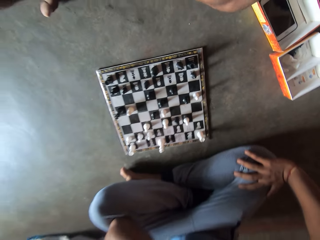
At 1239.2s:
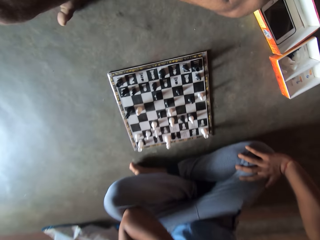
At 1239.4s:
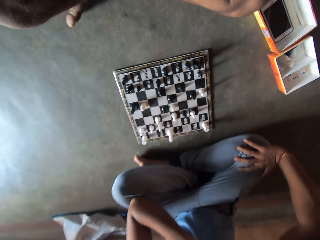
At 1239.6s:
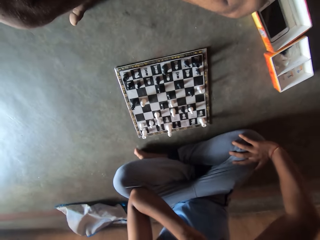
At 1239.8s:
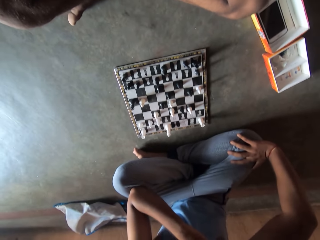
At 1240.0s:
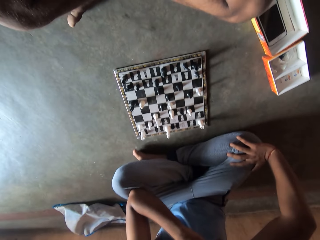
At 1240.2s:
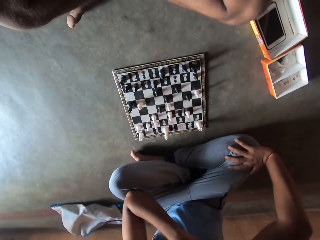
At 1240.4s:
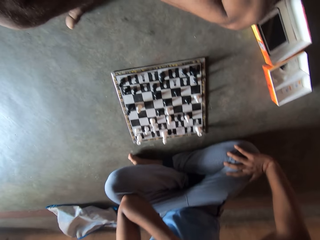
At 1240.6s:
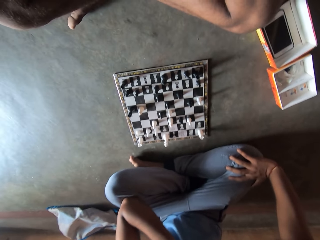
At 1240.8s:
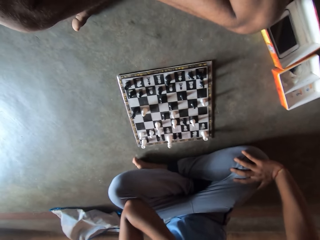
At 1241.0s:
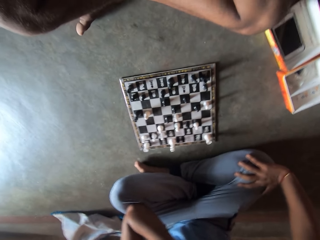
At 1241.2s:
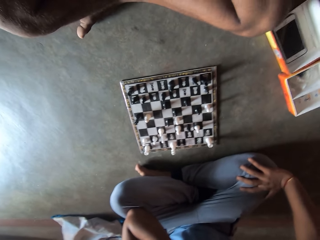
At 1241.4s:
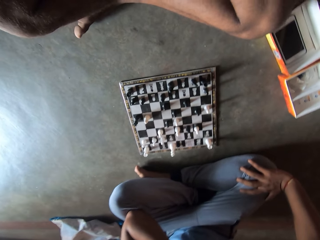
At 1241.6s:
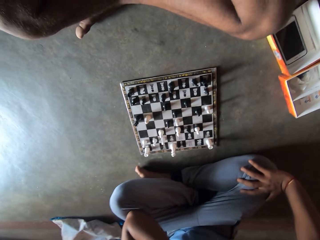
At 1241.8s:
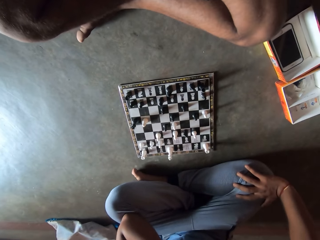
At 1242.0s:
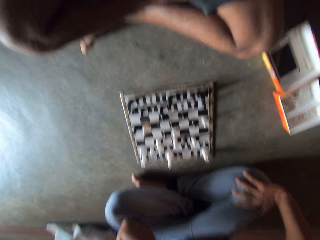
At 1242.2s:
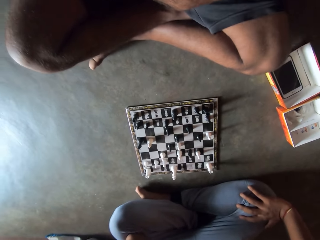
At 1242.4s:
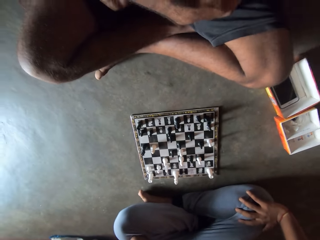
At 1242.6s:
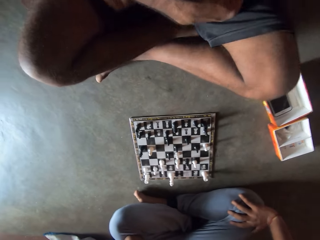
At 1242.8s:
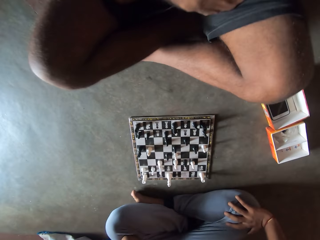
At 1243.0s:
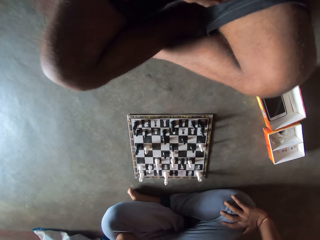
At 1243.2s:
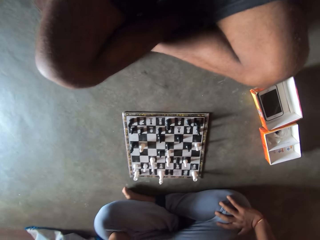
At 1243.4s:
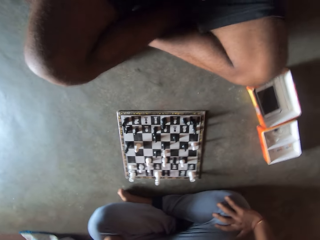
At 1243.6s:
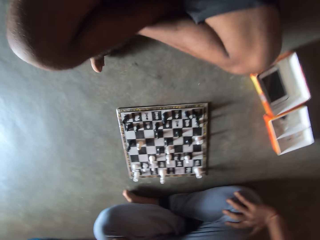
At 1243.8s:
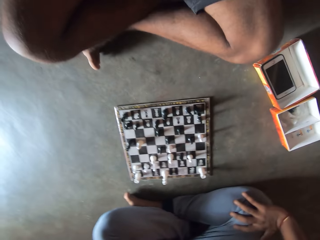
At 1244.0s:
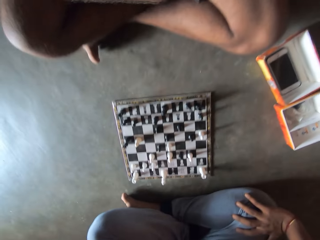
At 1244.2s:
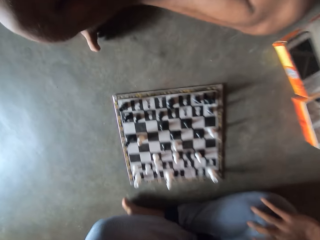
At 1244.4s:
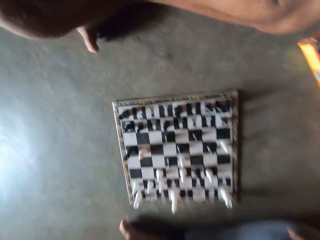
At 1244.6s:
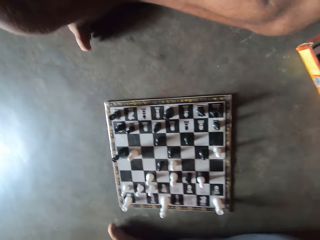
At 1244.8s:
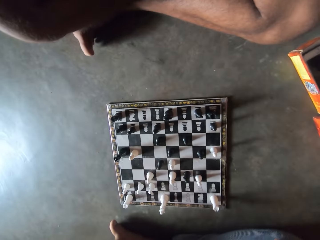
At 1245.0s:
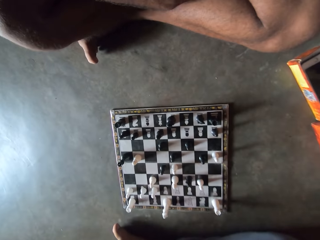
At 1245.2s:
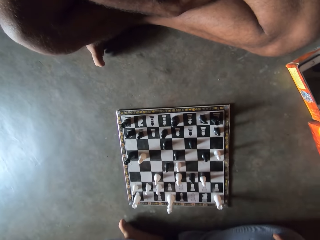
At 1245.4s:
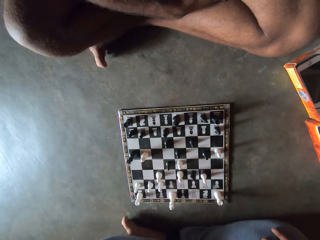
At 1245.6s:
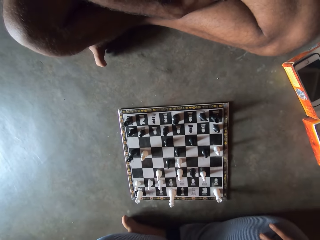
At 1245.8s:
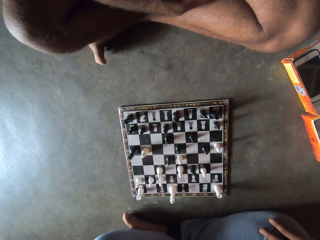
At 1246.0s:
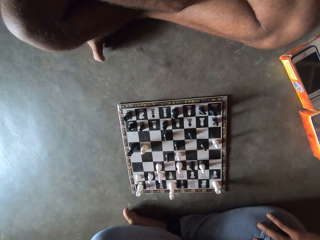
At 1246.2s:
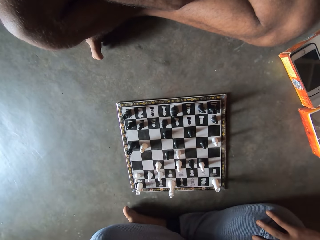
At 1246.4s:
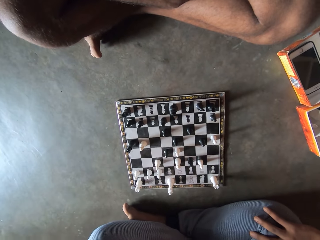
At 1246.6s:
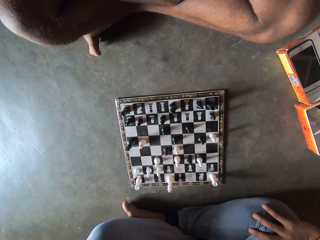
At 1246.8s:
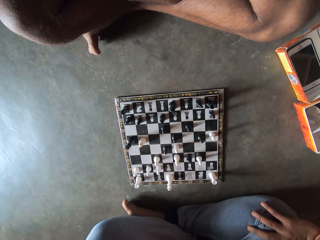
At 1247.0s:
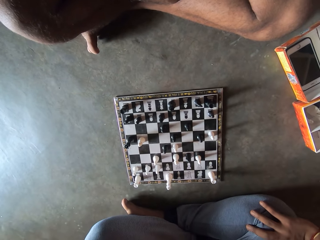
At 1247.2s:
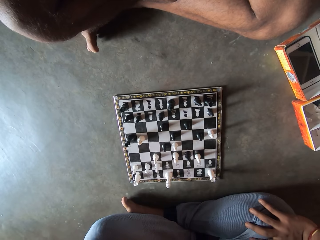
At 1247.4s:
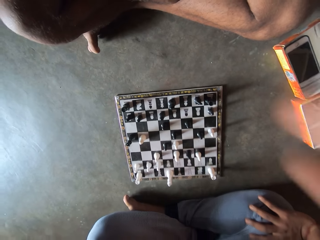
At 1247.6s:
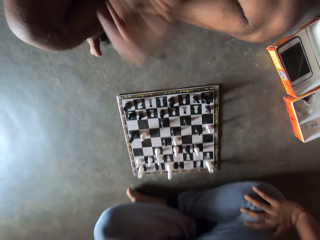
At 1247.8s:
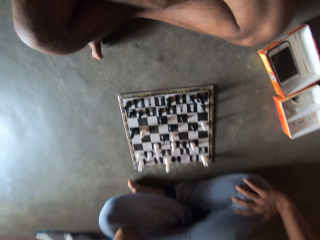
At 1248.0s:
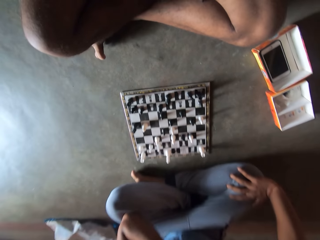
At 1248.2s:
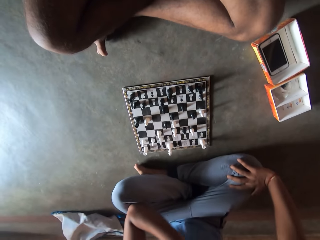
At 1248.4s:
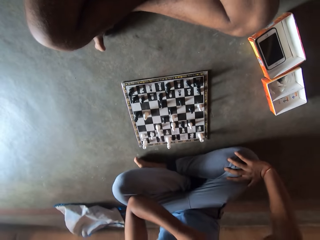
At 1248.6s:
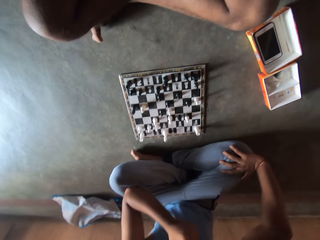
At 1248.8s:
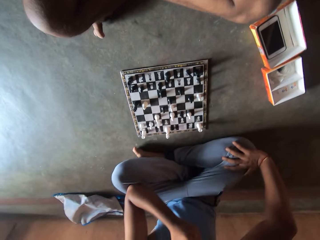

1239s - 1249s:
A man fidgets. The man raises his thigh.

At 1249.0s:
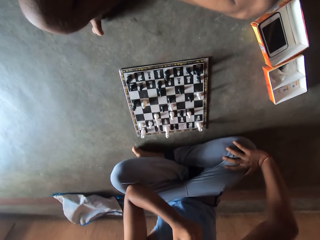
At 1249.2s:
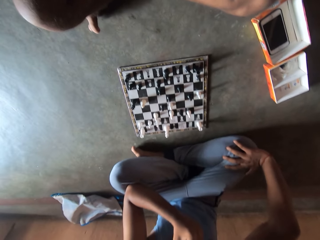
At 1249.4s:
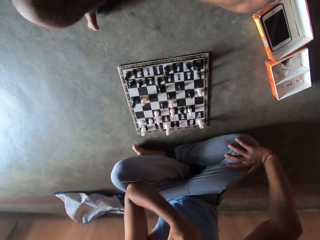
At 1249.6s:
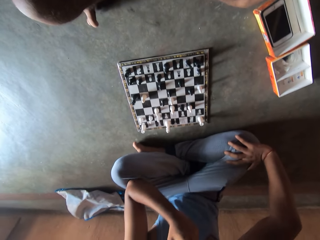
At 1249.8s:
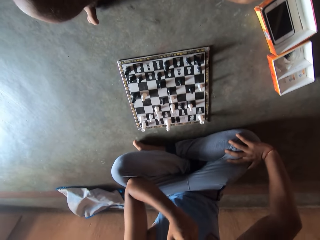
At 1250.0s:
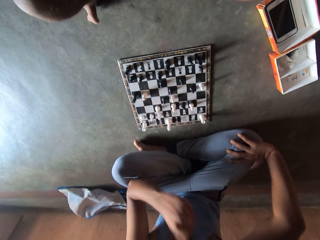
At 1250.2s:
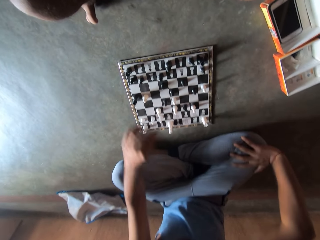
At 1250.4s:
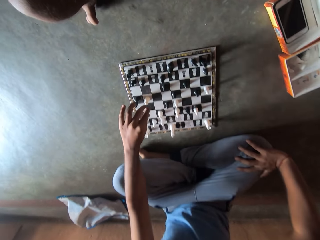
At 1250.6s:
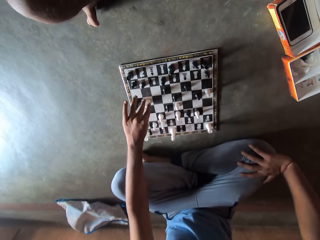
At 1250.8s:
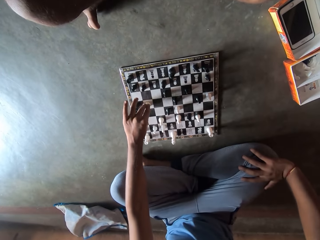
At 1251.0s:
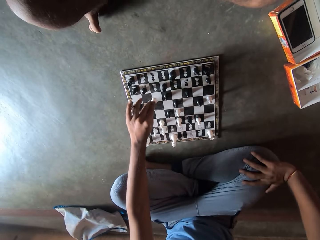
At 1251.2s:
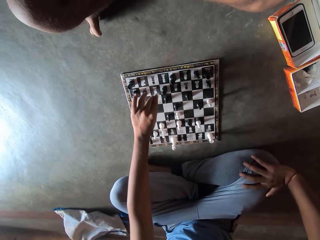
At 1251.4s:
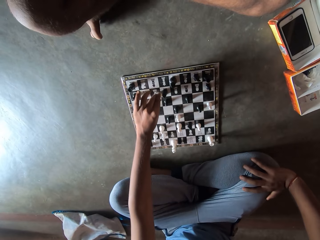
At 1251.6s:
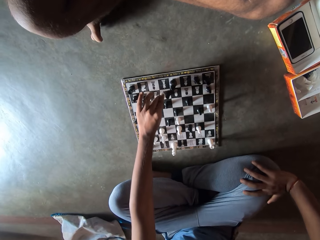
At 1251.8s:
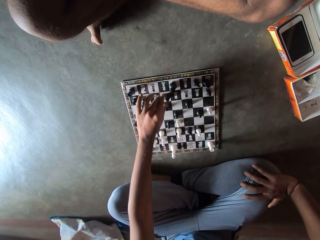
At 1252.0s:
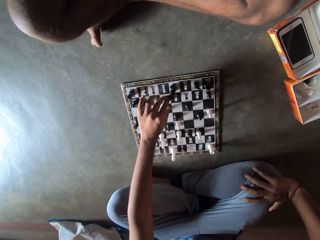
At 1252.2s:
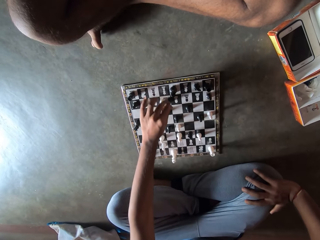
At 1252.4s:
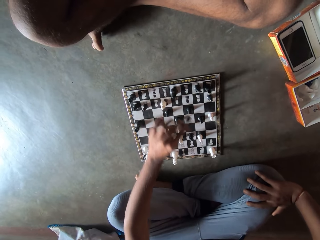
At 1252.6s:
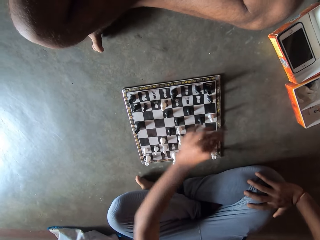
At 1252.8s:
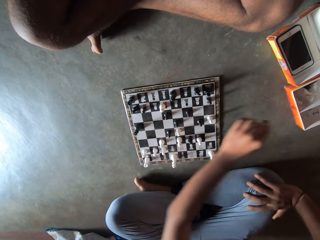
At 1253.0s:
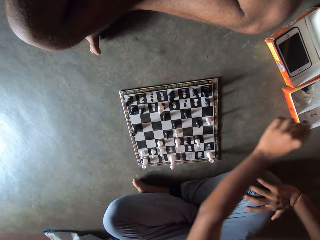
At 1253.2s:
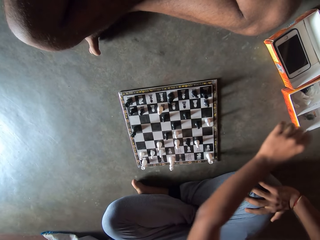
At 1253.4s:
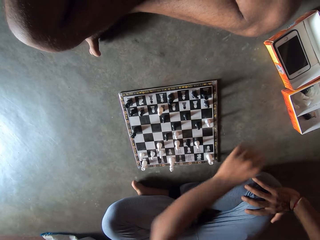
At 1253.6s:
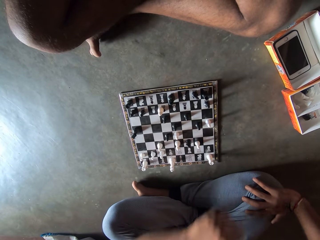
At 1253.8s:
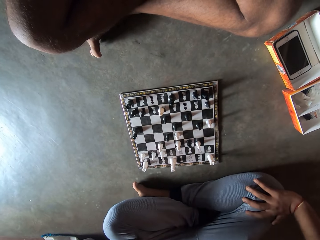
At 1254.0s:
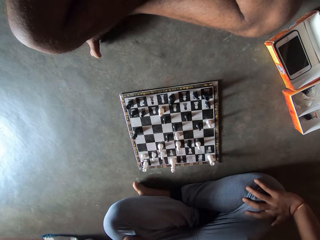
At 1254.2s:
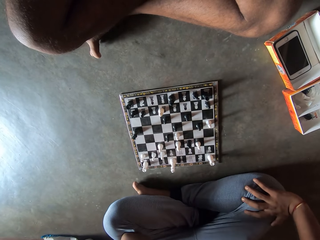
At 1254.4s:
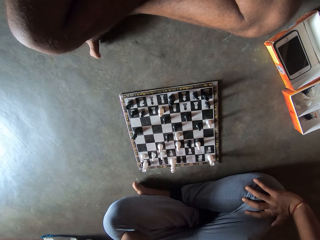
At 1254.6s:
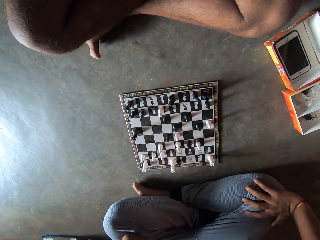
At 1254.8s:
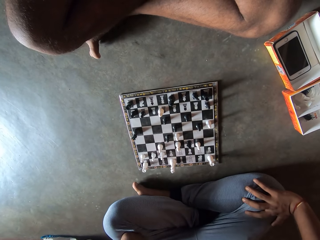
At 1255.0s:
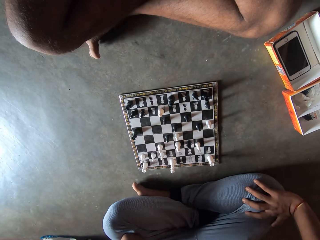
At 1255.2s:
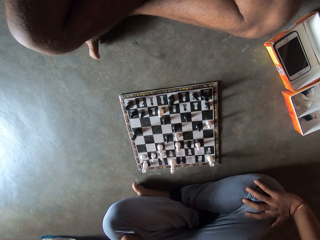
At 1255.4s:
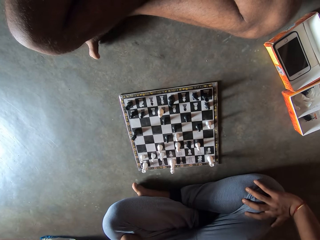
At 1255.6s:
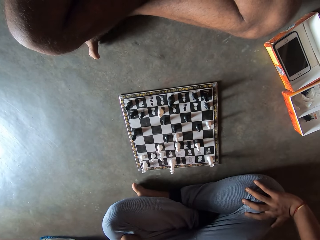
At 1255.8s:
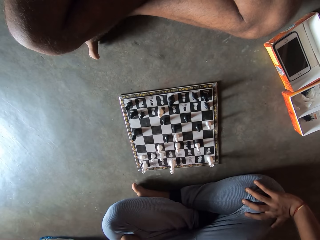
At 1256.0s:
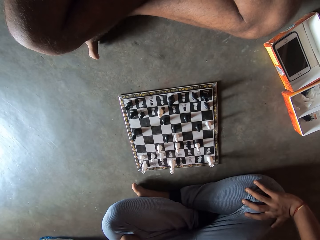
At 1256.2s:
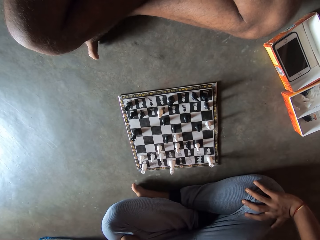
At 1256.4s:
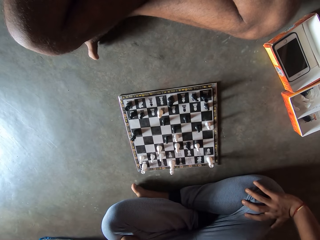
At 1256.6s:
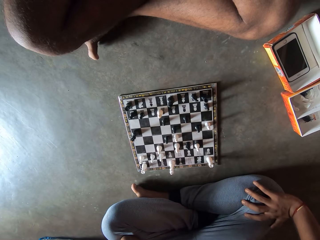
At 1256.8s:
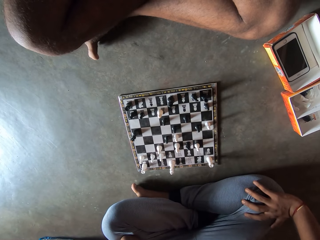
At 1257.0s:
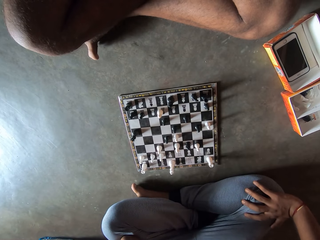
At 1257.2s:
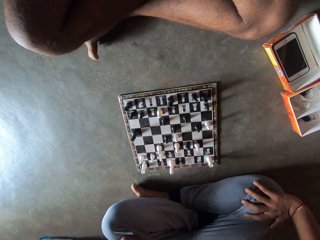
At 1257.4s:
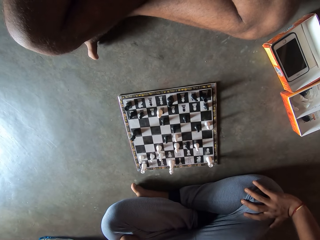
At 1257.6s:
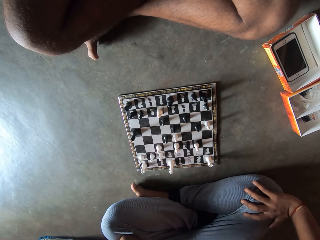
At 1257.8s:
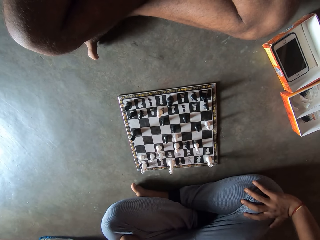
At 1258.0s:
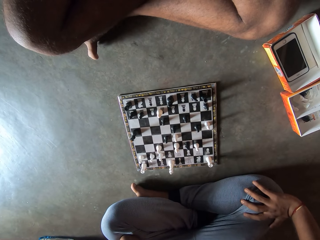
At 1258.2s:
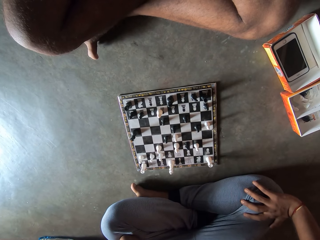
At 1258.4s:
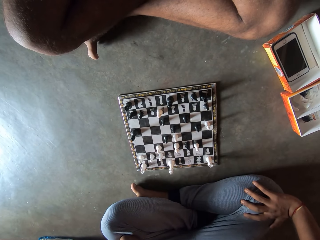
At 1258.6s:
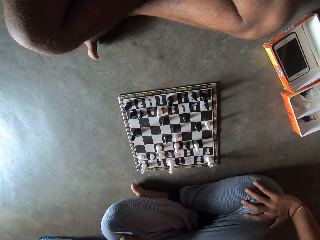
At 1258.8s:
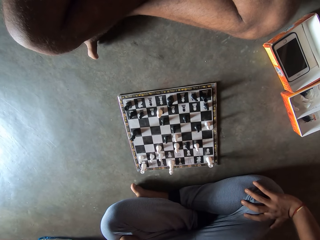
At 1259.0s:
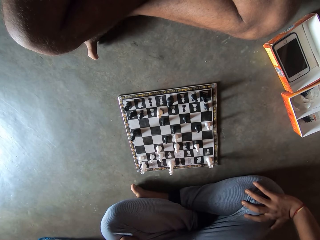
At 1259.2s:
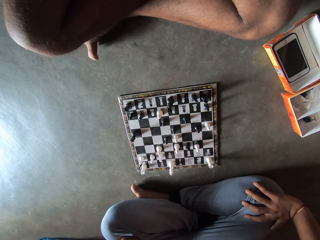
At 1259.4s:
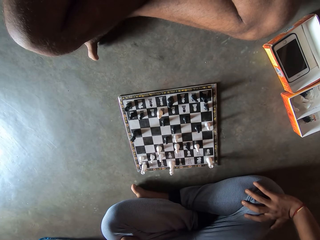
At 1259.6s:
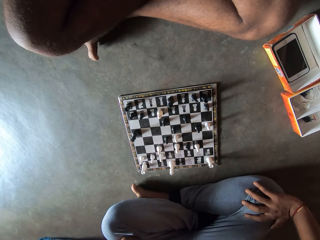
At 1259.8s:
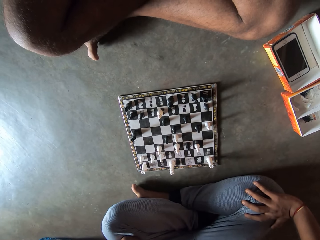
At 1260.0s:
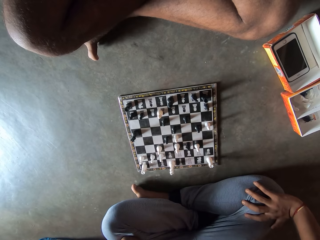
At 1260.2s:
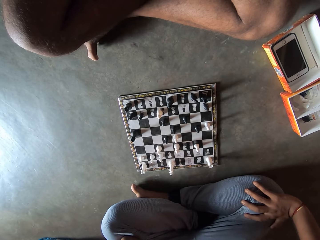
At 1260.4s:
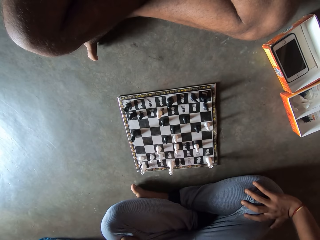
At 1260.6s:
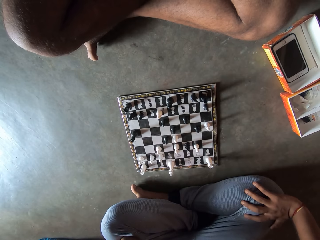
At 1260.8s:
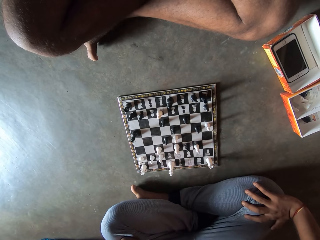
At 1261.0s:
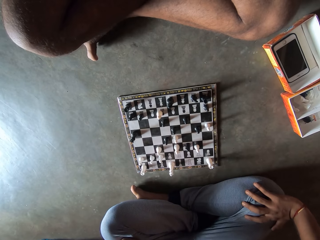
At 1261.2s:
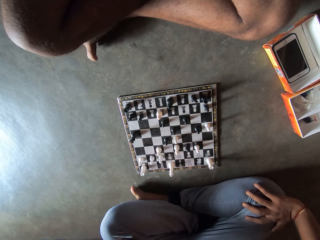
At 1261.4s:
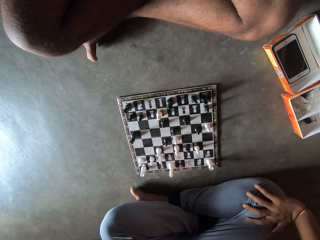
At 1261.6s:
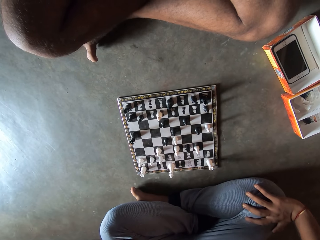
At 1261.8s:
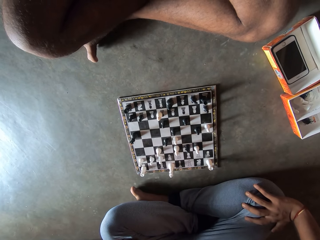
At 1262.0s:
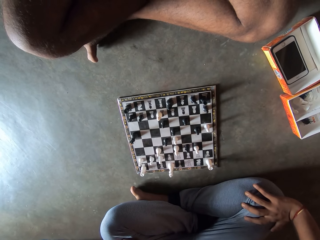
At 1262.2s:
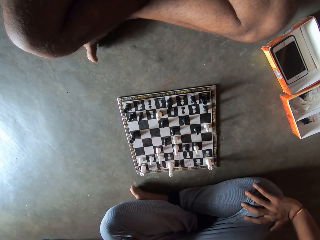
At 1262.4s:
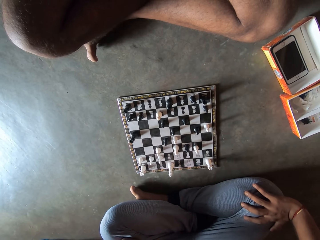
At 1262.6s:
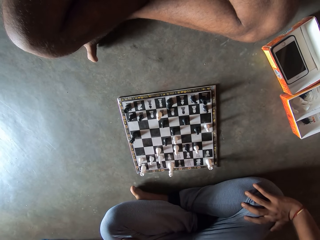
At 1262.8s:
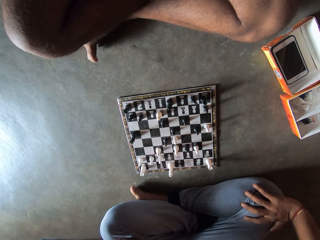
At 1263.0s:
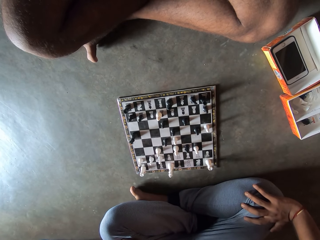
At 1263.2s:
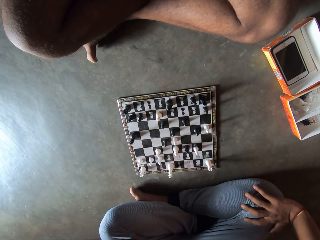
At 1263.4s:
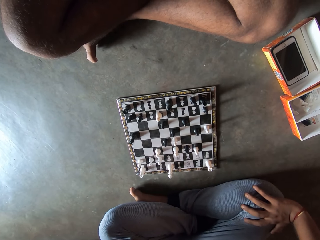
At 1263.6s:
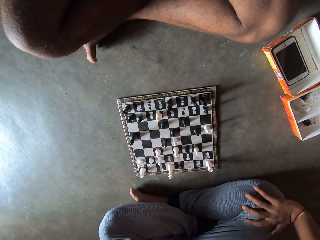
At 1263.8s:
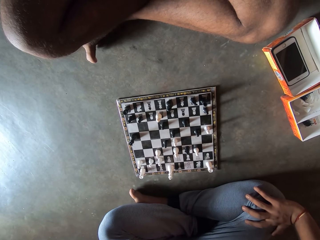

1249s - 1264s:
A man makes a move on the chess board with his left hand. The man picks up a chess piece with his left hand and drops the chess piece in a carton on the floor with his left hand. The camera wearer stares at the chess board.
